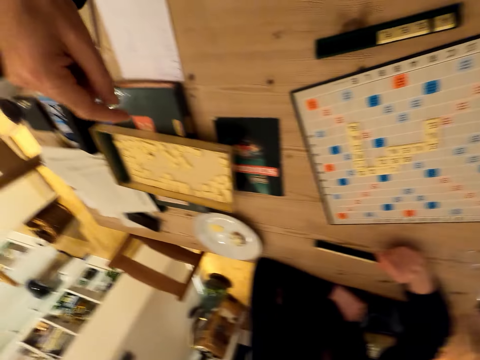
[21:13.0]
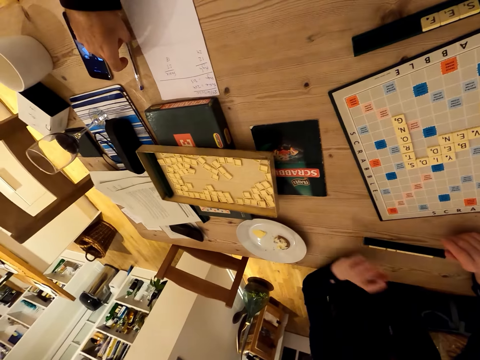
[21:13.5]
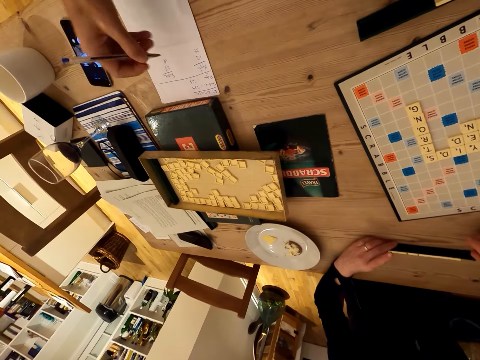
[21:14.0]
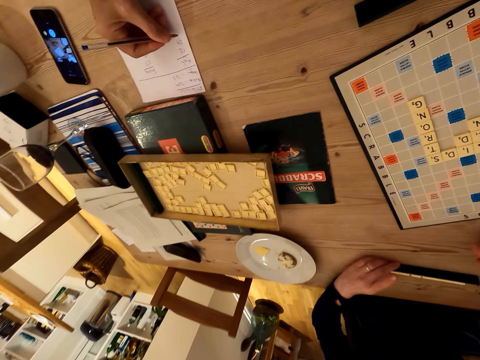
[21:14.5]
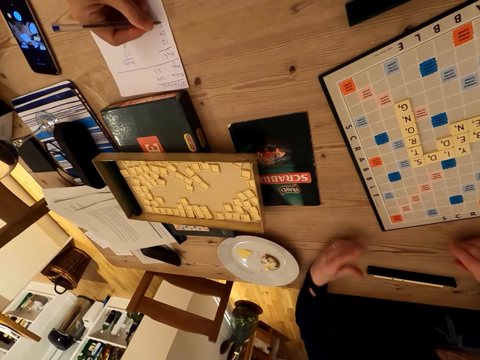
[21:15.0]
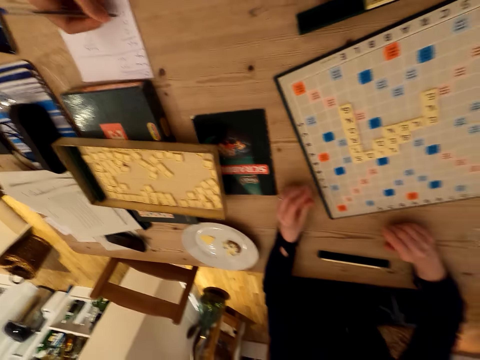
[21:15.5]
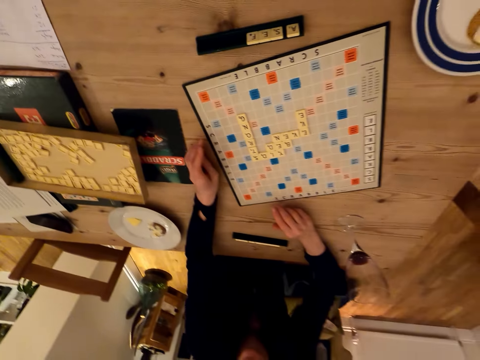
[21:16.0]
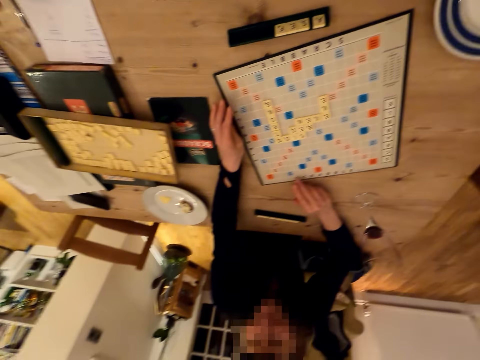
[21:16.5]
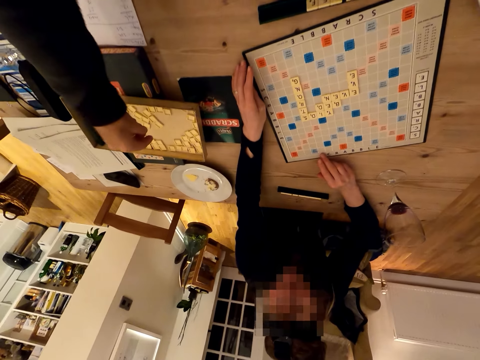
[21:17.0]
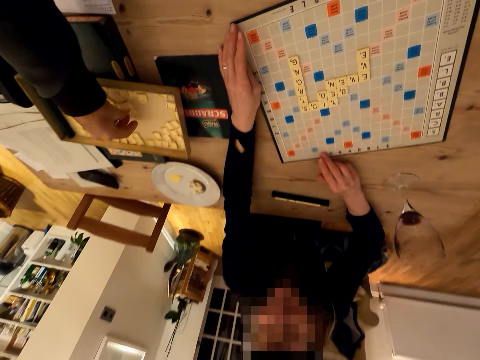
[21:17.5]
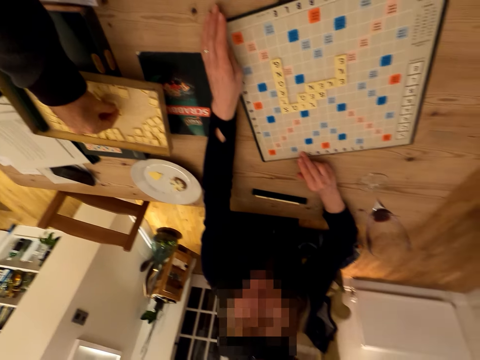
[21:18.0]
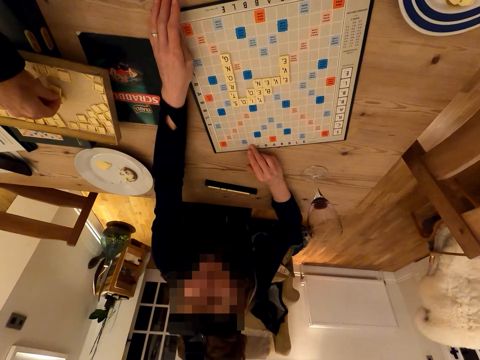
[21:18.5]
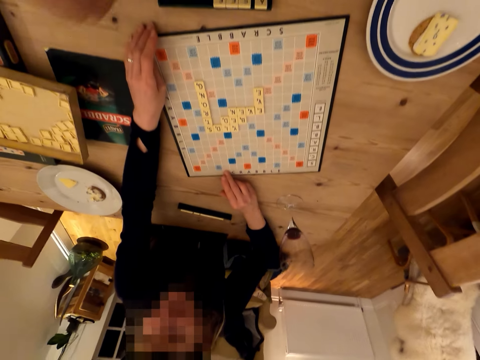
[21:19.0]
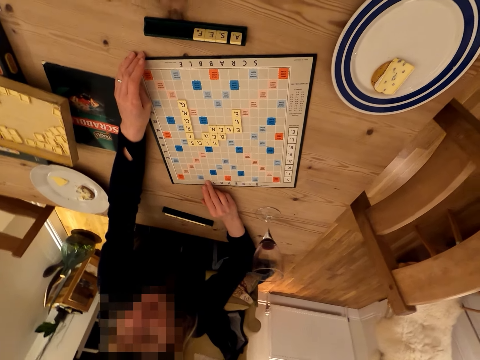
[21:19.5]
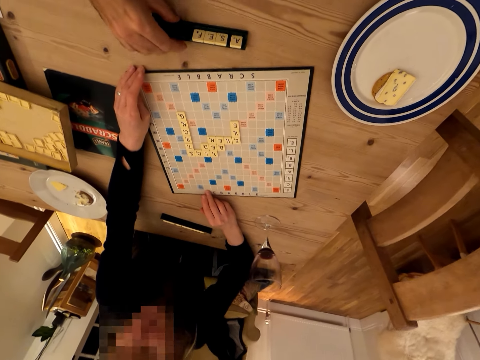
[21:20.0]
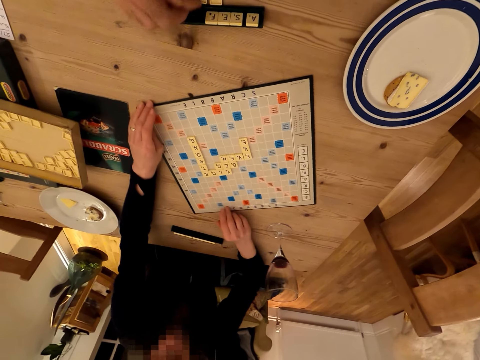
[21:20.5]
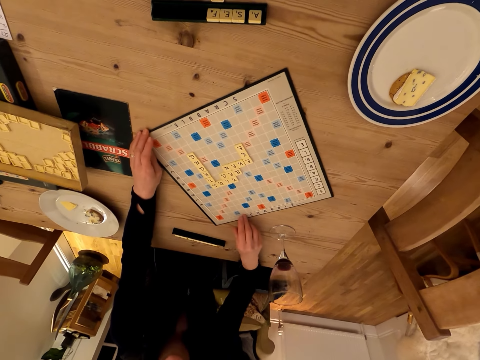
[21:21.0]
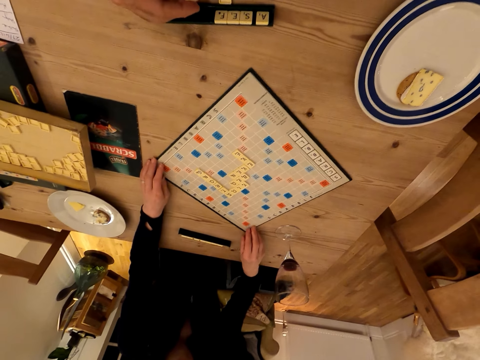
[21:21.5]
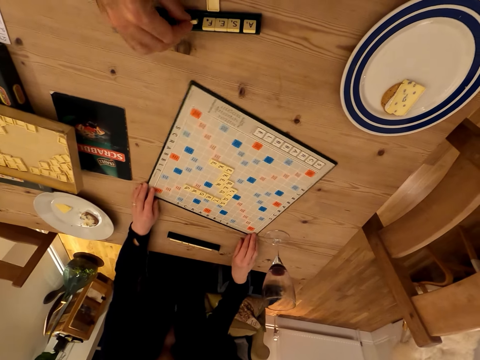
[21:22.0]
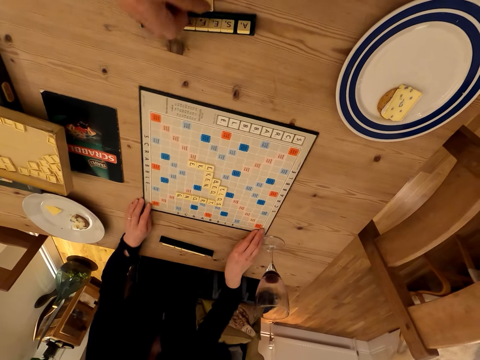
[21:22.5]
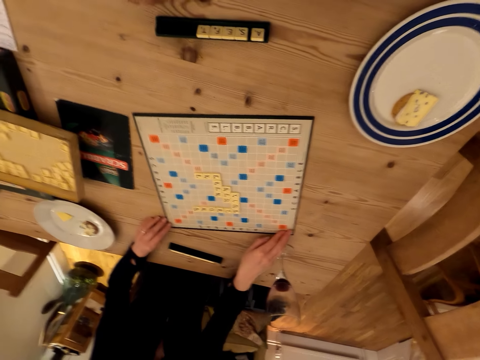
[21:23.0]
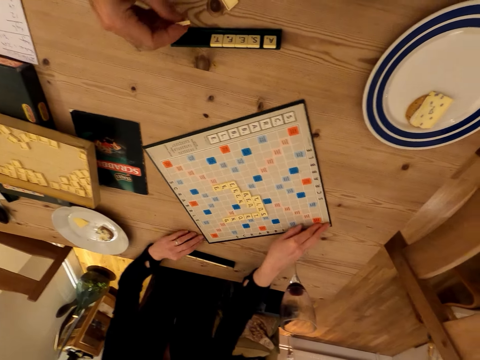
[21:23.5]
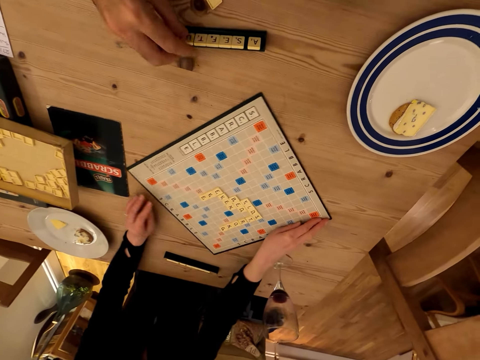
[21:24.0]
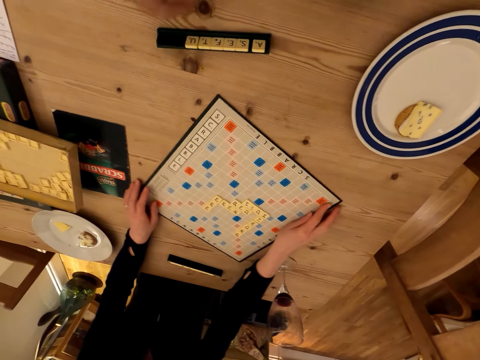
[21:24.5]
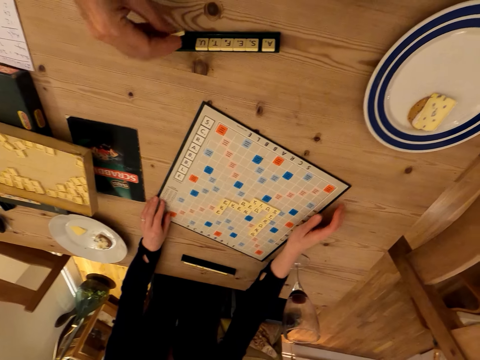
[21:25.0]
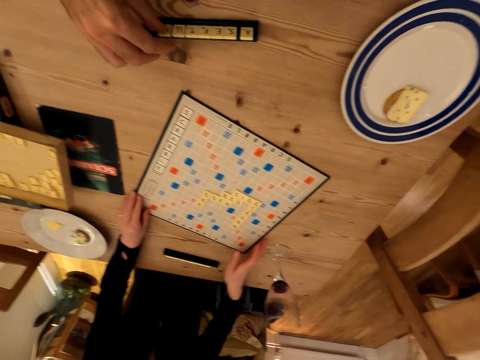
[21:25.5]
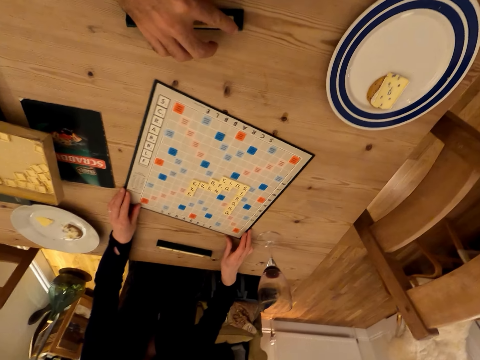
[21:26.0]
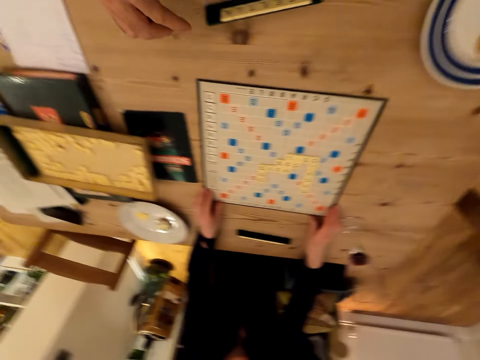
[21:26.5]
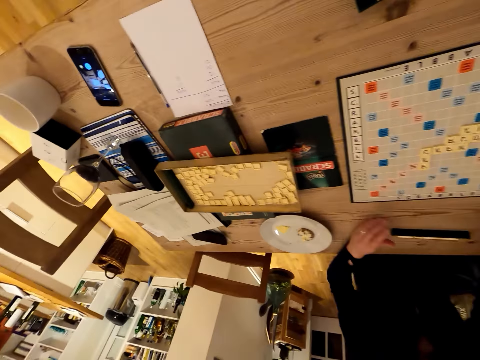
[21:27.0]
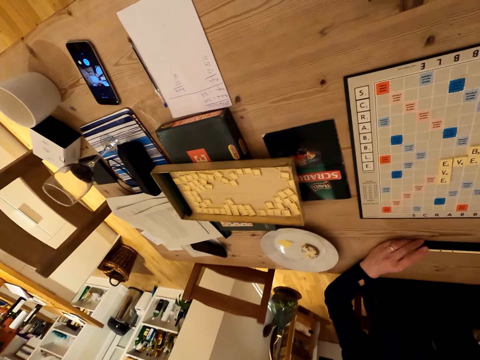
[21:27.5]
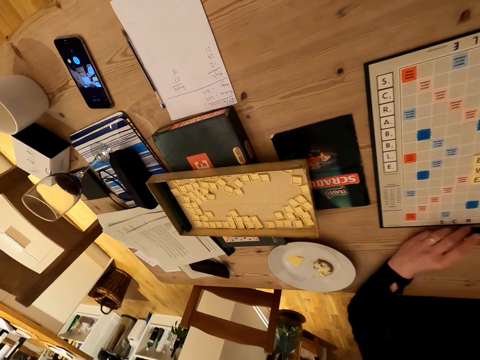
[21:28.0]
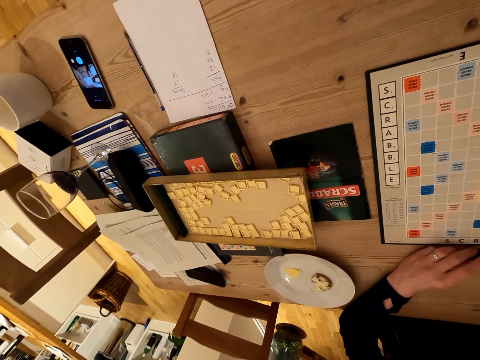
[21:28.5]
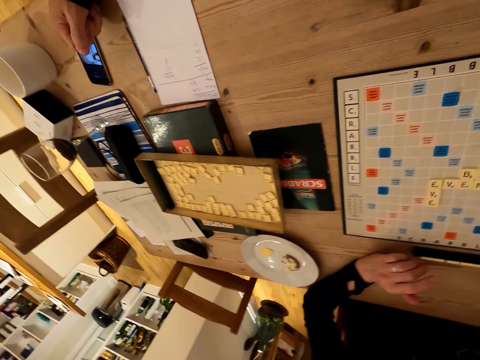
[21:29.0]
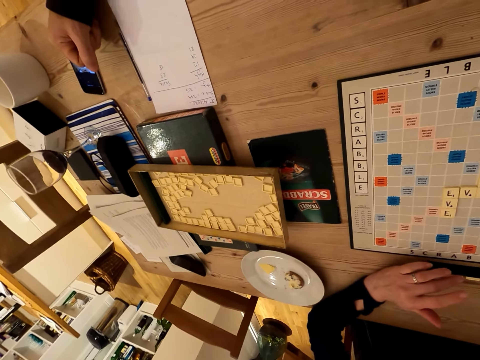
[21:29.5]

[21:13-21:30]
The lady picks a pen. The camera wearer picks the pen. The lady plays the scrabble game. The camera wearer writes on the paper with the pen. The lady writes on the paper. The camera wearer picks a scrabble letter. The lady talks with the camera wearer. The camera wearer holds scrabble letters and plays the scrabble game. The lady talks with the camera wearer. The camera wearer pulls scrabble letters. The lady pulls the scrabble board. The lady turns the scrabble board. The lady turns the scrabble board again. The camera wearer talks with the lady. The lady turns the scrabble board. The camera wearer talks with the lady and arranges the scrabbles. The lady turns the scrabble board and touches something. The camera wearer talks with the lady.

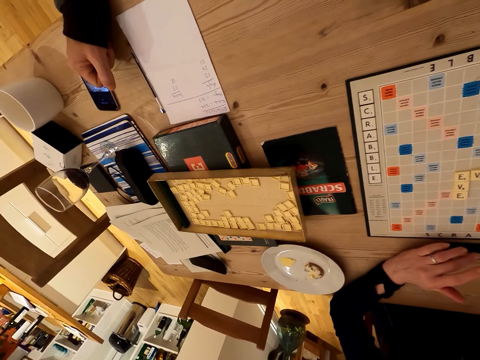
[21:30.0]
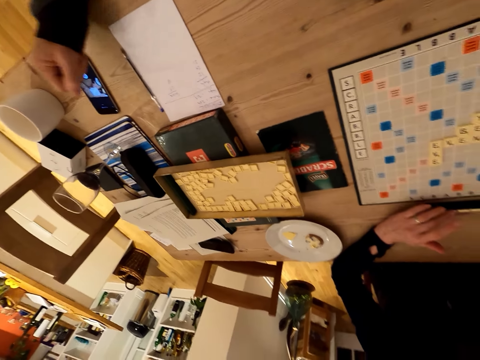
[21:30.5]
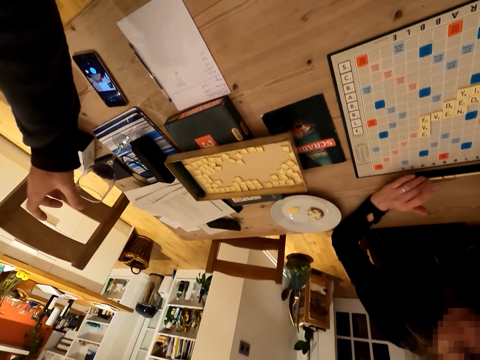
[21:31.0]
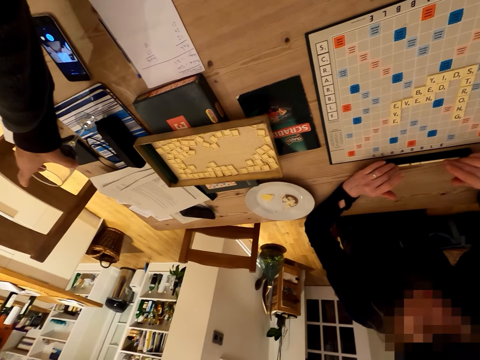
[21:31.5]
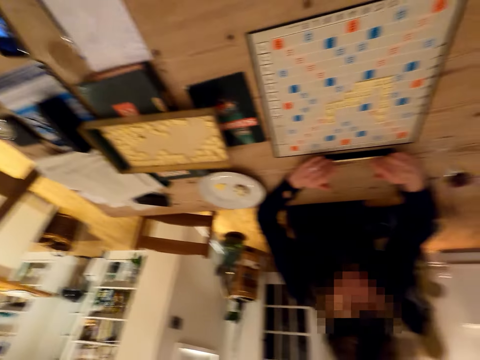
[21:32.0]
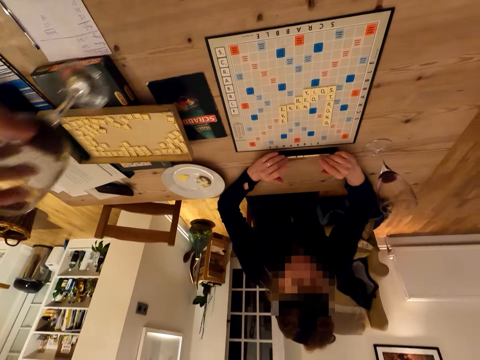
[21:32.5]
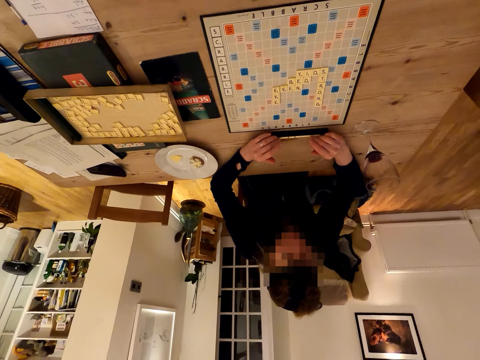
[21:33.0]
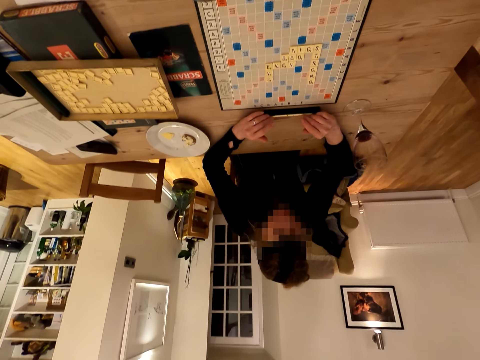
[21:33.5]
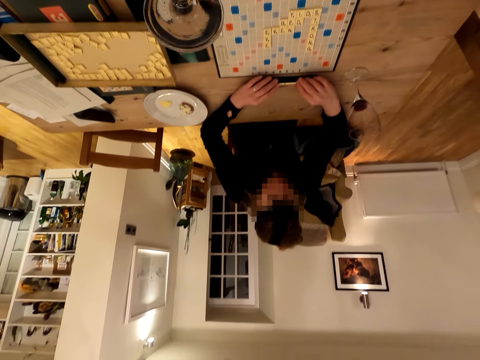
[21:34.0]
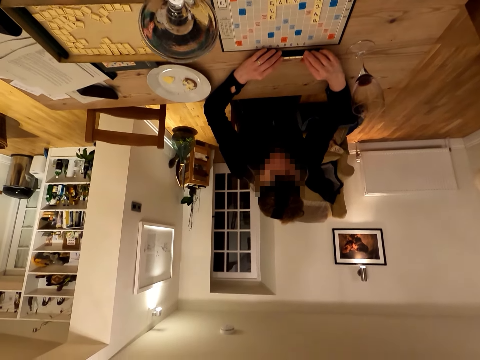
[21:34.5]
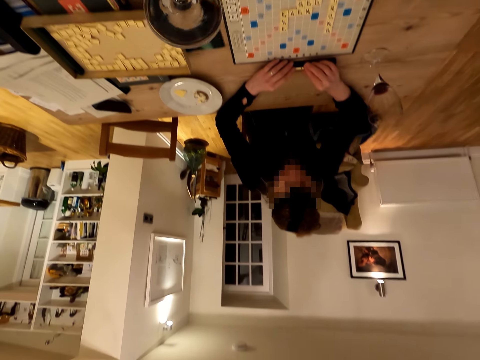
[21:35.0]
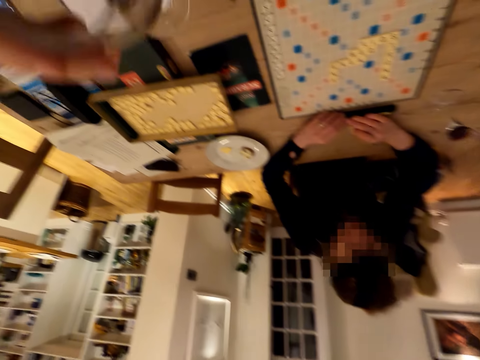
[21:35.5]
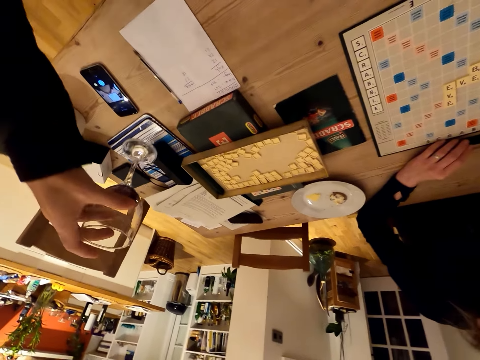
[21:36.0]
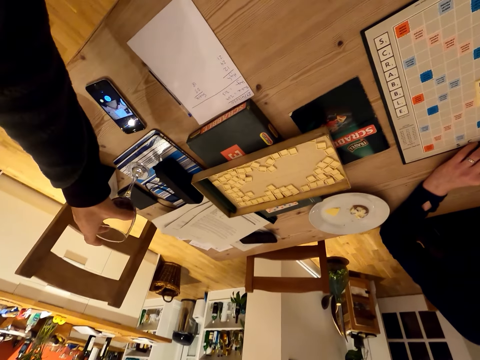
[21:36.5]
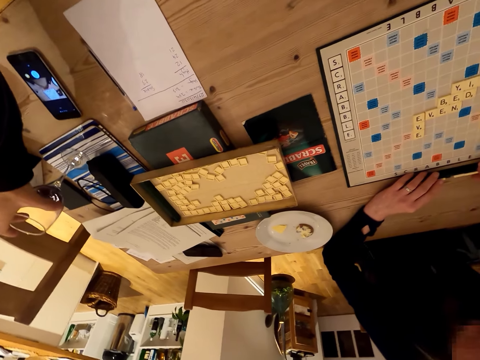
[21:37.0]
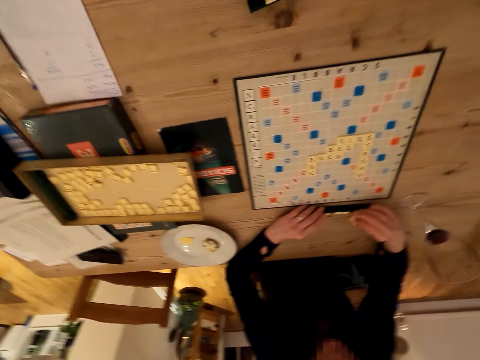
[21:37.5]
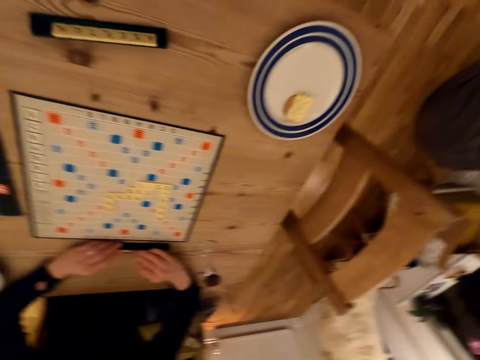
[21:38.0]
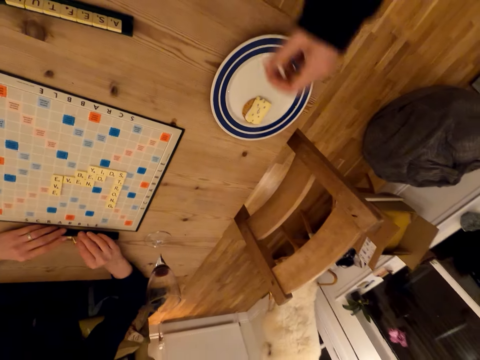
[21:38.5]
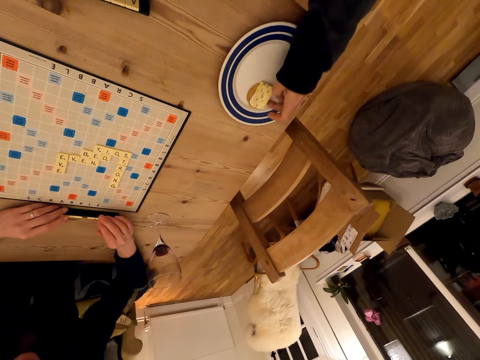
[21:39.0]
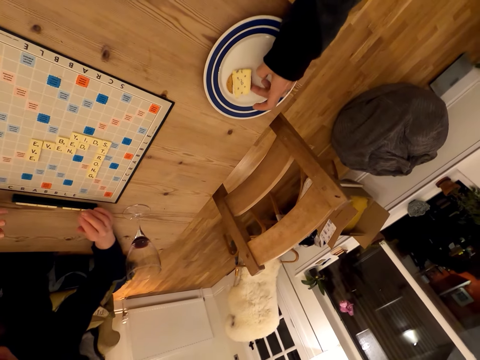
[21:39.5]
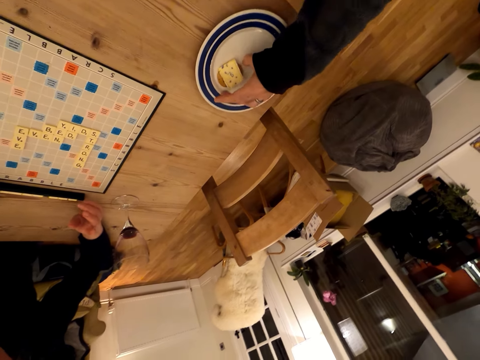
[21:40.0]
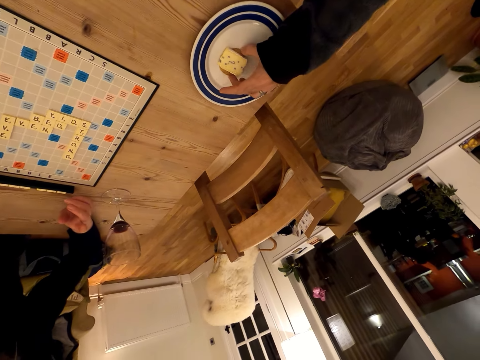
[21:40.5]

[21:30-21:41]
The camera wearer picks up a glass of wine. They drink wine. They talk with a lady. They place the glass of wine on the table. They look around. They pick up the food. The lady holds the Scrabble.
